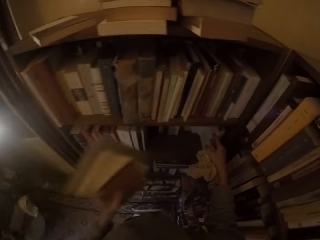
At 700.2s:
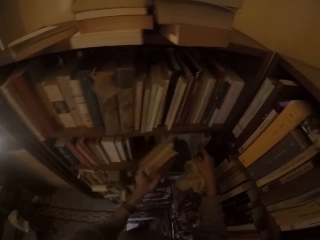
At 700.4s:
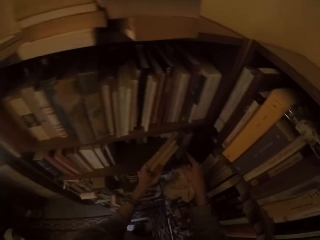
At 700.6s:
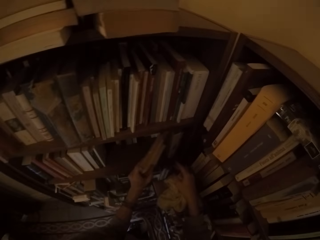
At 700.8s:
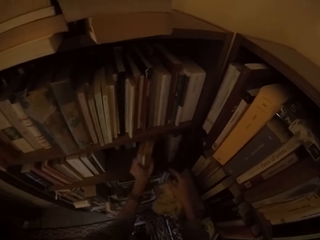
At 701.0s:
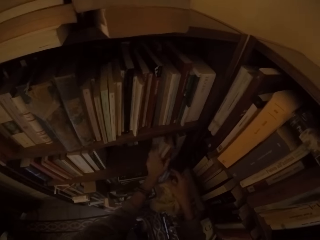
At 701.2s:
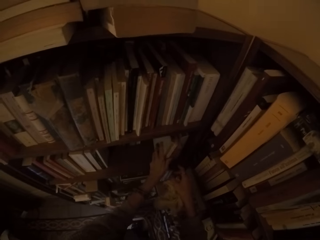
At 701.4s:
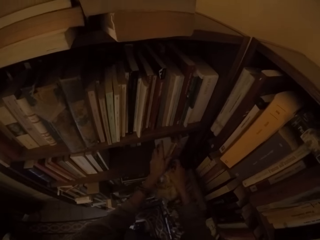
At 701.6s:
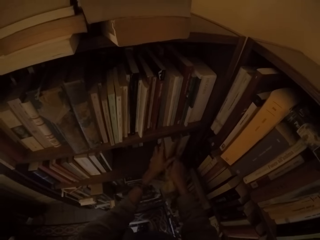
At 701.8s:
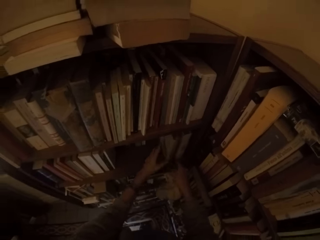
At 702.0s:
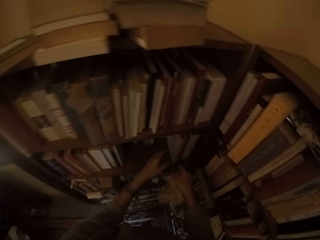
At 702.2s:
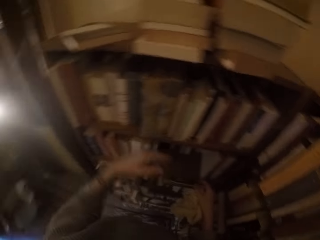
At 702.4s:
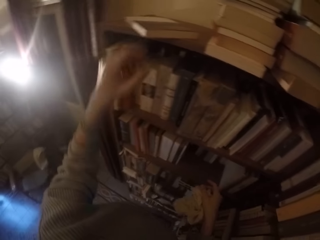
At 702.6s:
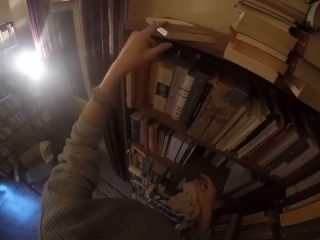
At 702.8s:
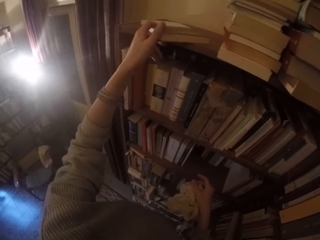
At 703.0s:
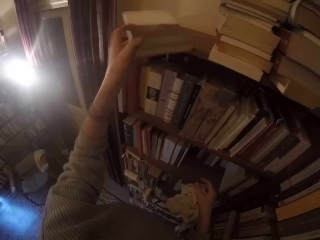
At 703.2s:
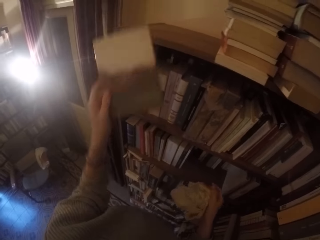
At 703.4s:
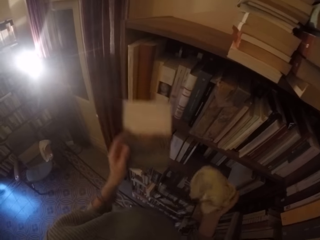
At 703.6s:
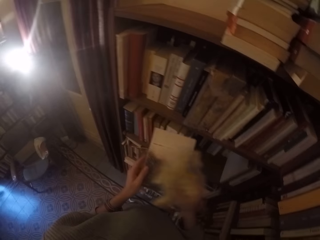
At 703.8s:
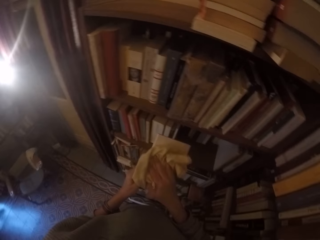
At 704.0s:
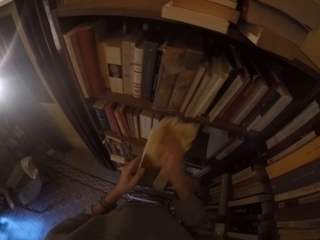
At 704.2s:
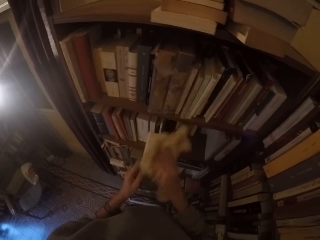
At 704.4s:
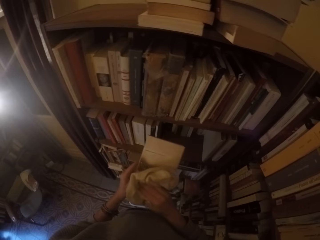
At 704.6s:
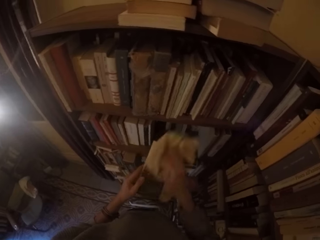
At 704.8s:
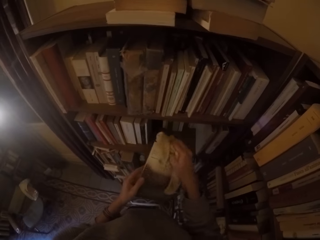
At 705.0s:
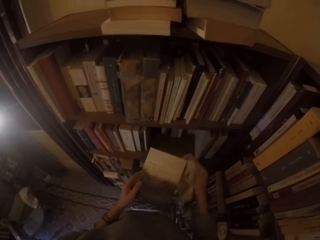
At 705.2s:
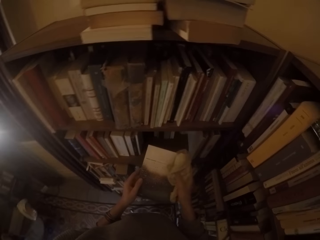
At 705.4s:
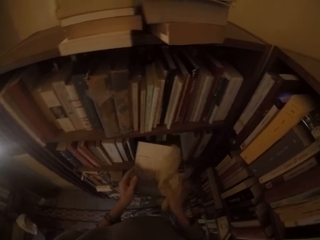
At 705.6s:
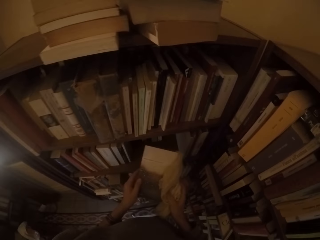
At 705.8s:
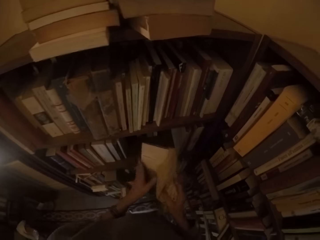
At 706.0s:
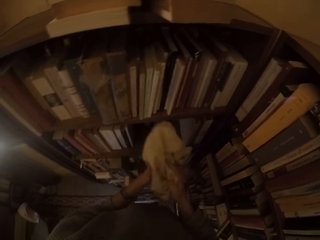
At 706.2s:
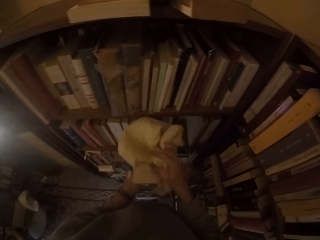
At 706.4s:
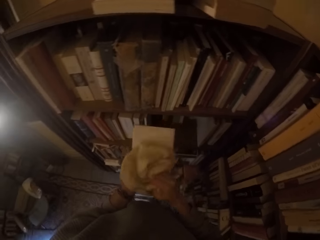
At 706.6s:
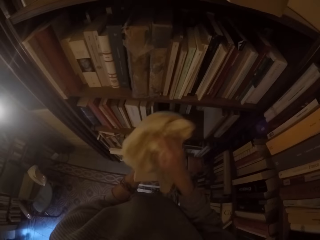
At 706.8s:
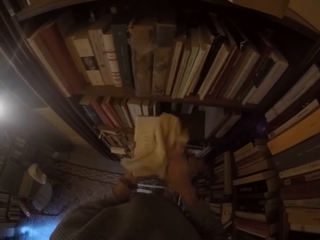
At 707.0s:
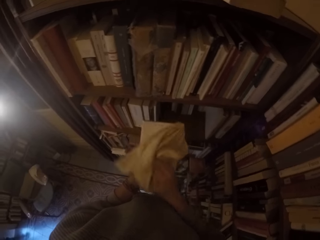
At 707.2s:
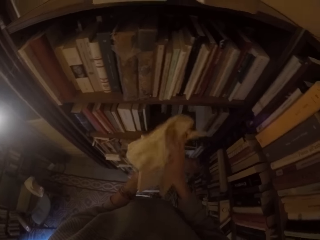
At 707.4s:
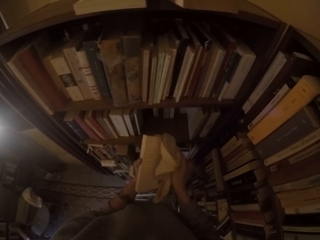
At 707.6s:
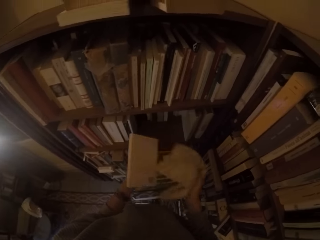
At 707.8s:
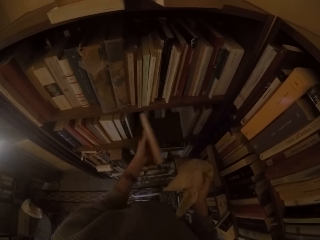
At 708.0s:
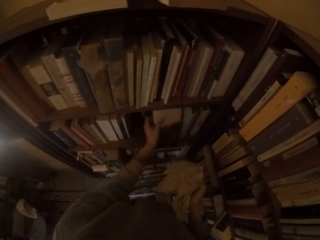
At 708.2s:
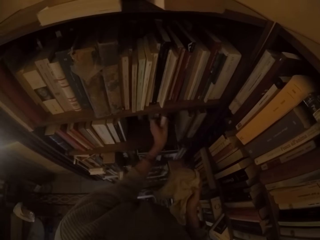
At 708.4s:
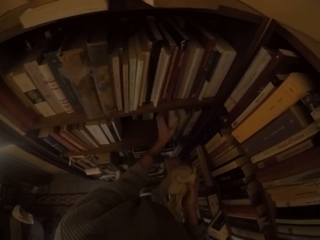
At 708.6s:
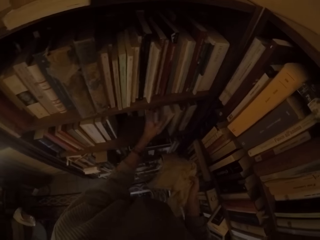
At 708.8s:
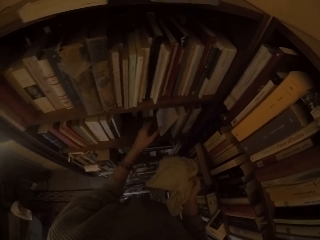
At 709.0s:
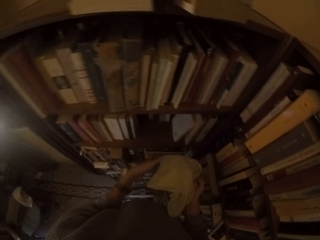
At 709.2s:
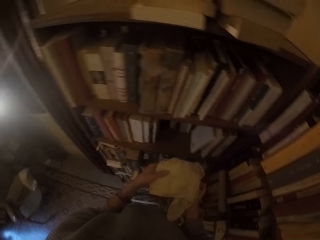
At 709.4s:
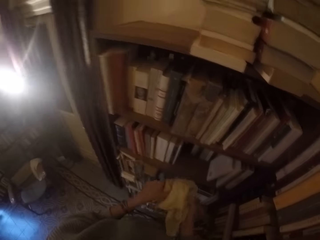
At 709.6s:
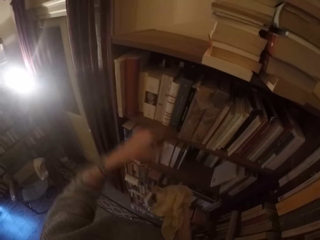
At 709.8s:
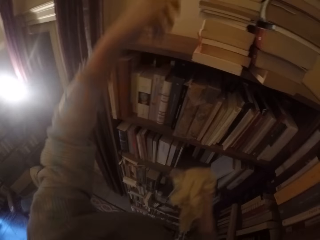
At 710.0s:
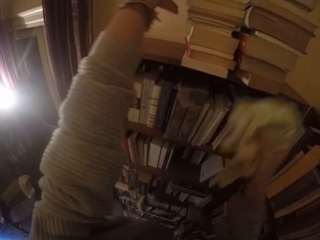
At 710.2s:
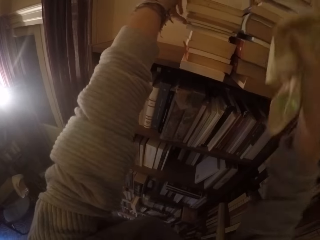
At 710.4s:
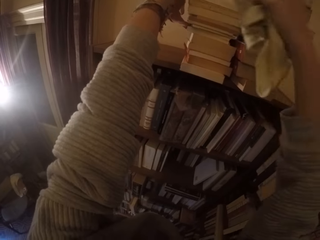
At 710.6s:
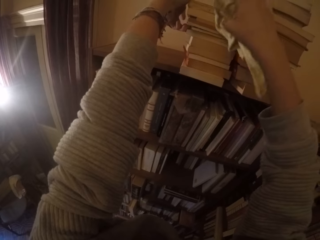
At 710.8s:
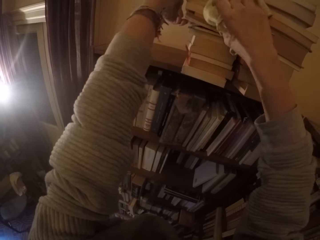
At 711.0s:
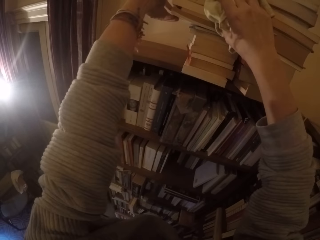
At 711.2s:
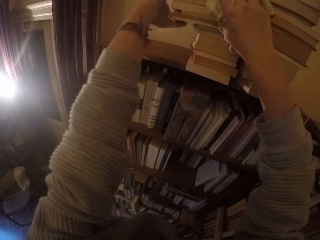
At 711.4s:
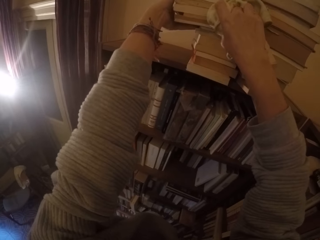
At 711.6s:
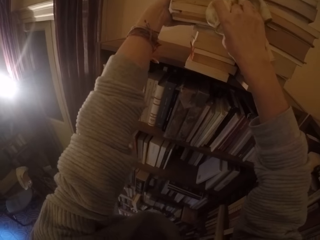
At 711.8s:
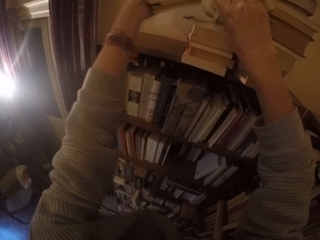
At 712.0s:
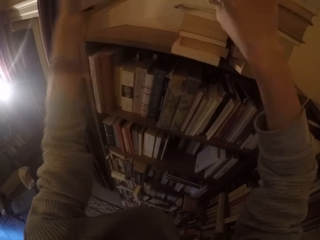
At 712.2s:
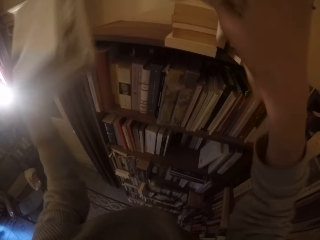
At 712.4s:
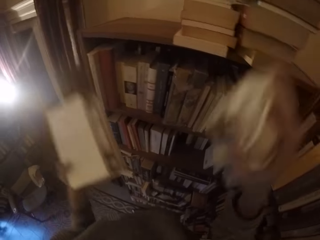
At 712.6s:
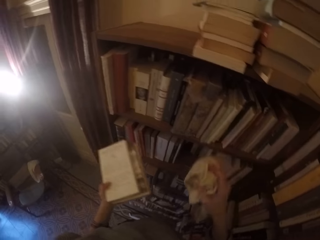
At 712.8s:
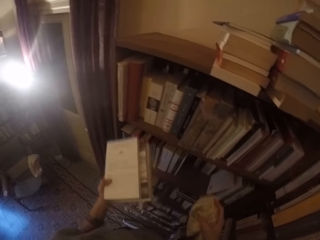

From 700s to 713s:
The camera wearer puts the book in the bookshelf with her left hand. She picks a book from the top of the bookshelf with her left hand. She cleans the book with the rag with her right hand. She turns the book around with both hands and cleans the book with the rag with her right hand. She puts the book in the bookshelf with her left hand. She picks some books from the top of the bookshelf with both hands.

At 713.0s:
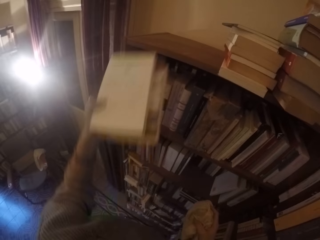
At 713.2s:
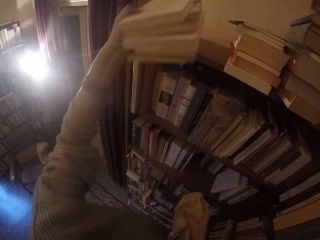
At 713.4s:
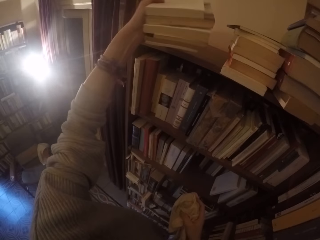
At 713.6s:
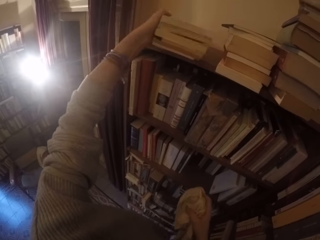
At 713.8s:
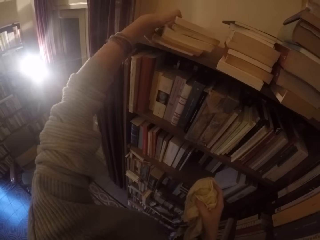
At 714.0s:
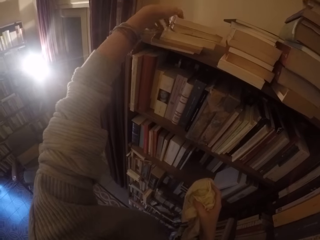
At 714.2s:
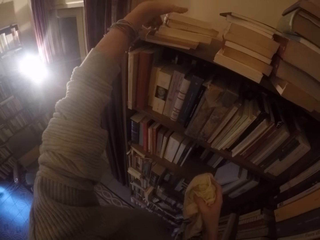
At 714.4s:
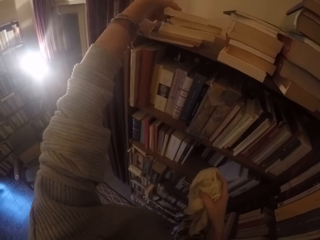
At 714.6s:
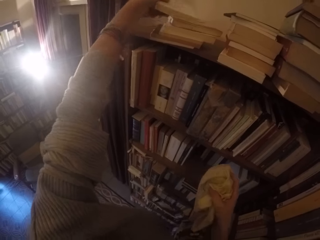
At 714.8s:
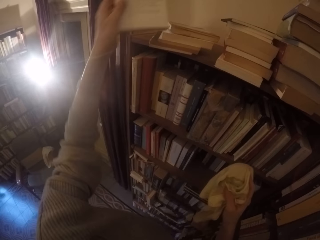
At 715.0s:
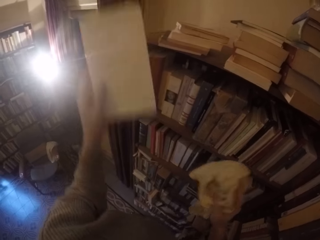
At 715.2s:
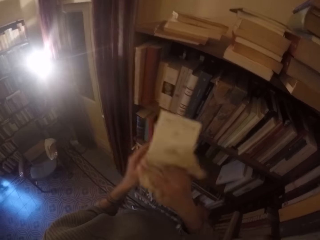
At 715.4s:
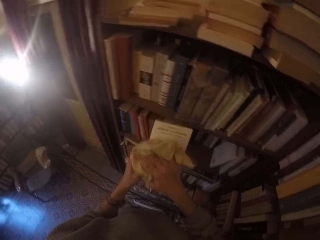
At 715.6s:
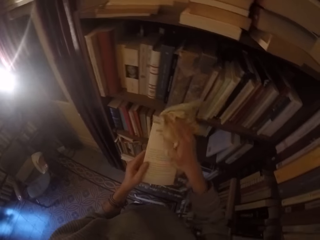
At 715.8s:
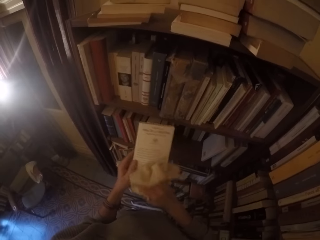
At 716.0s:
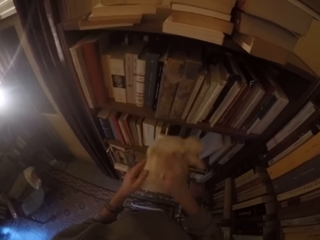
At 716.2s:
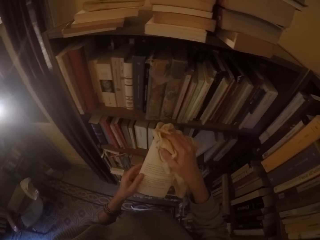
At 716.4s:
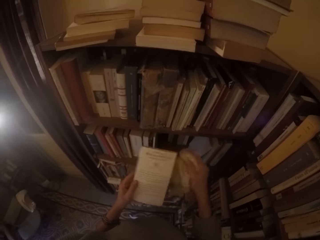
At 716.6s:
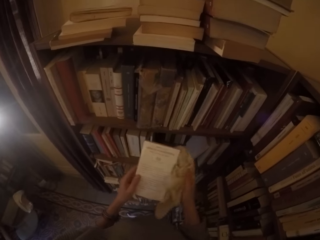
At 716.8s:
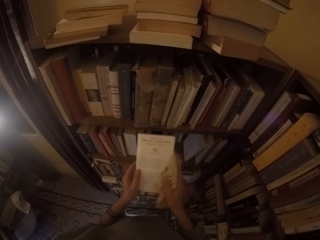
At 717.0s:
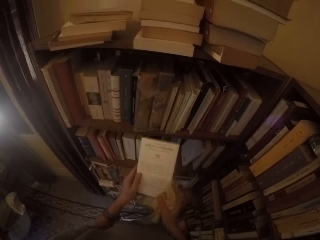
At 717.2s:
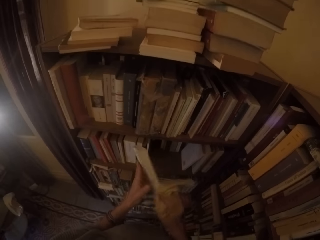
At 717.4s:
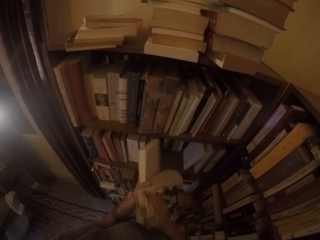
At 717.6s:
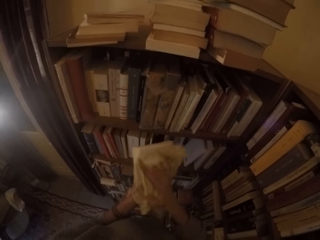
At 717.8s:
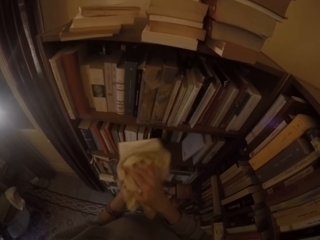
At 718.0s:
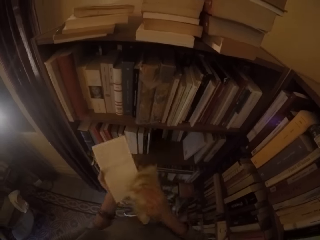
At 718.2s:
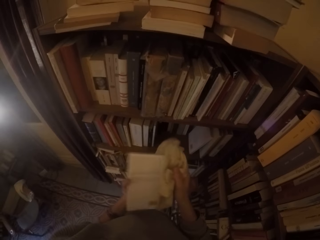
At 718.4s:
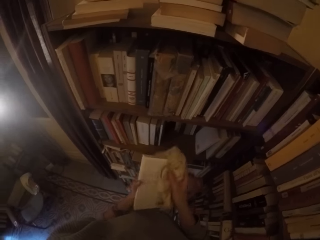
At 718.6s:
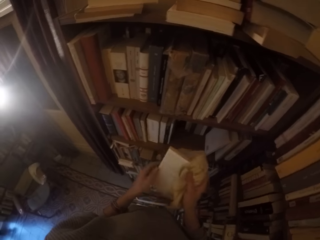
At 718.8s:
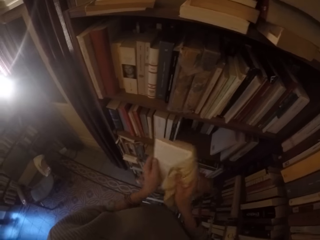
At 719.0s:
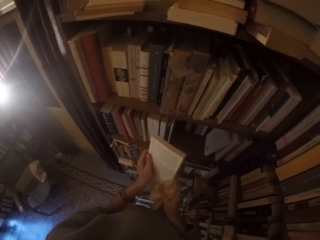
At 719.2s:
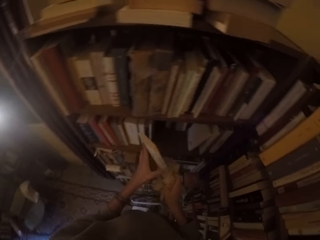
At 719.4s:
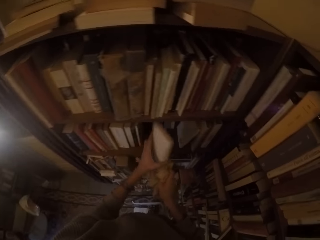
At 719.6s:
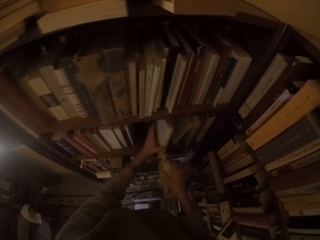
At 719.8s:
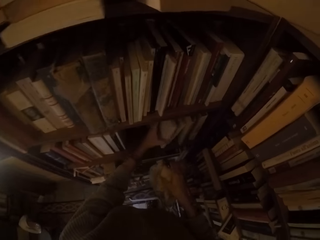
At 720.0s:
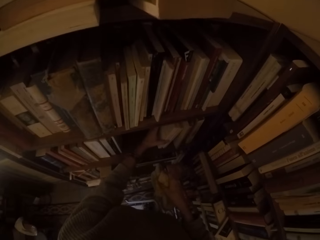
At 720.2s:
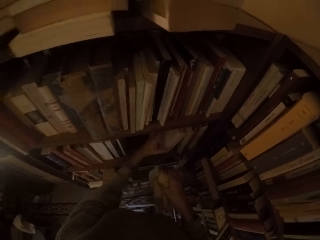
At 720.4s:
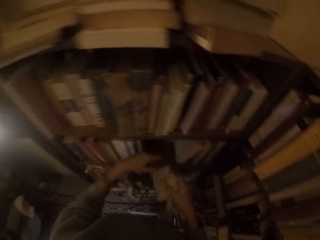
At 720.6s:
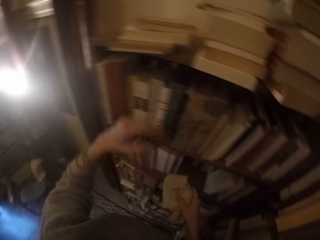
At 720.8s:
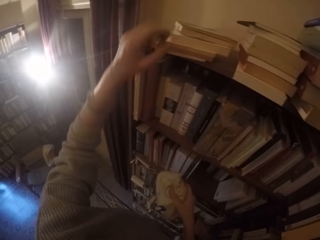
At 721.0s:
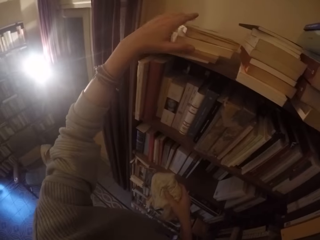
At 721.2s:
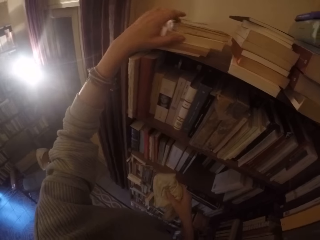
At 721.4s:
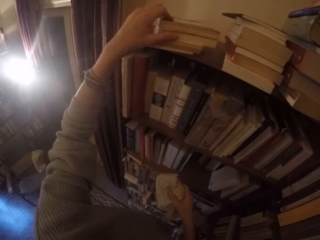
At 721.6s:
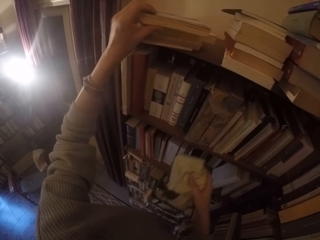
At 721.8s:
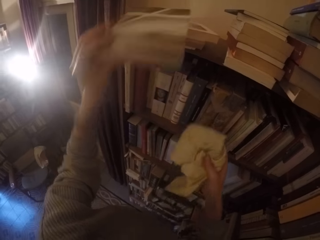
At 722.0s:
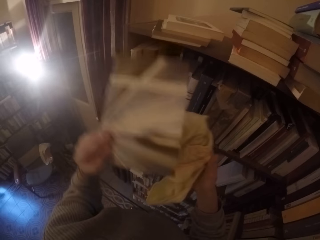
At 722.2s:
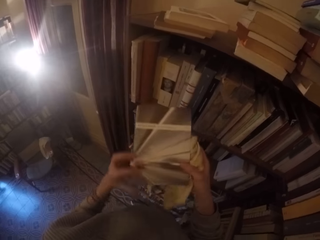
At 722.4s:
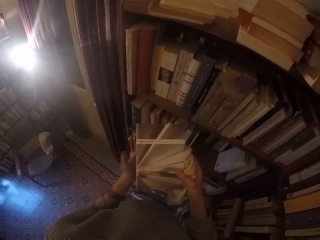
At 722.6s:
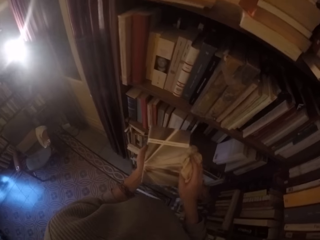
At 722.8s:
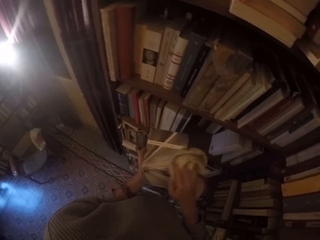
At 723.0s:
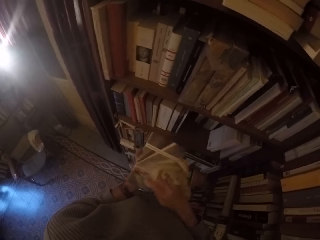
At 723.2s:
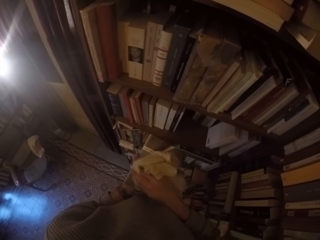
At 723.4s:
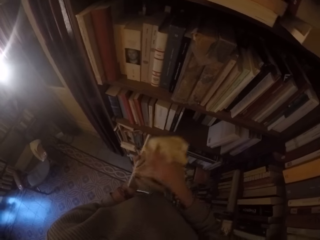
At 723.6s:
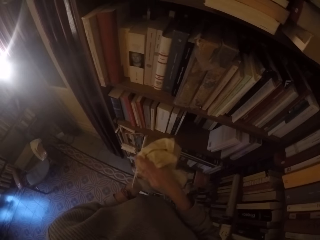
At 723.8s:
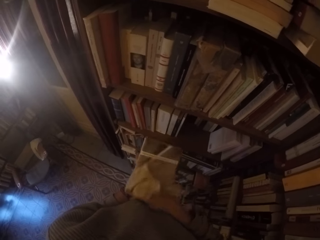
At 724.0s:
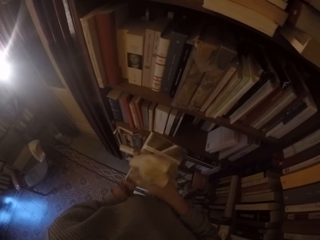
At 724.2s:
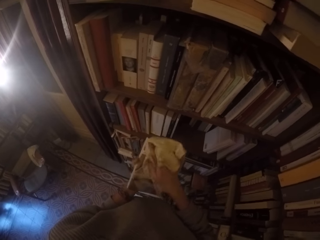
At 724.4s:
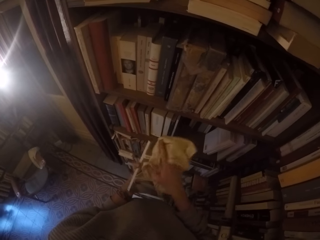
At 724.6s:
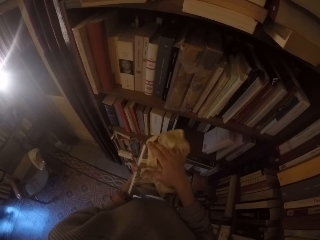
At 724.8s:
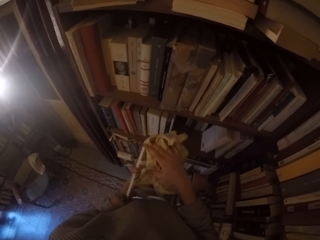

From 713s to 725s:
The camera wearer places the books on top of the shelf with her left hand. She picks a book from the top of the bookshelf with her left hand. She cleans the book with the rag with her right hand. She turns the book around with both hands and cleans the book with the rag with her right hand. She puts the book in the bookshelf with her left hand. She picks a book from the top of the bookshelf with her left hand. She cleans the book with the rag with her right hand.
